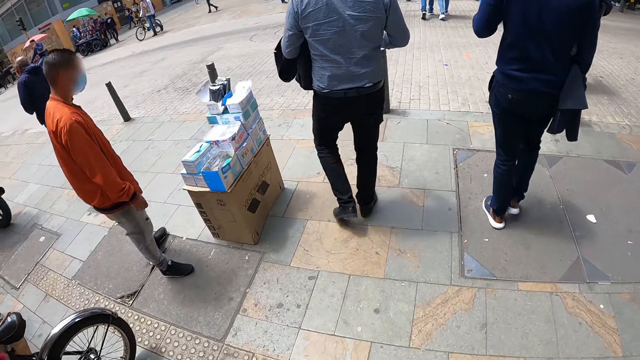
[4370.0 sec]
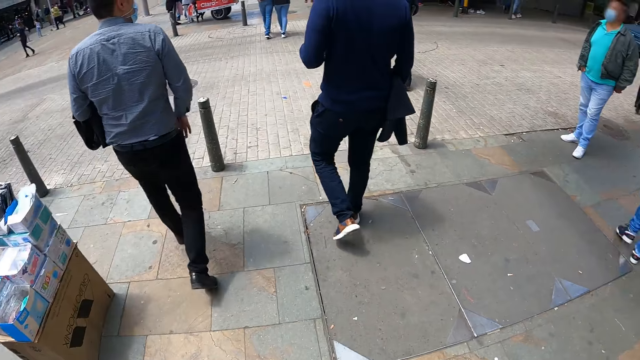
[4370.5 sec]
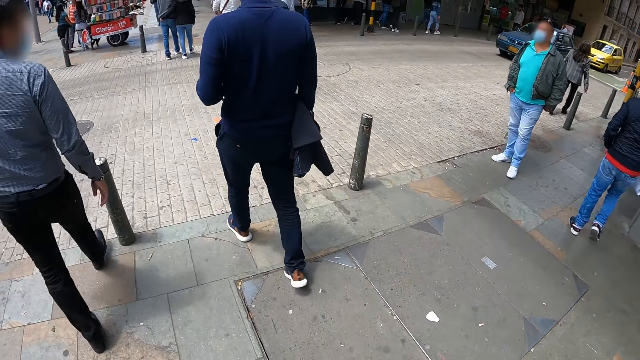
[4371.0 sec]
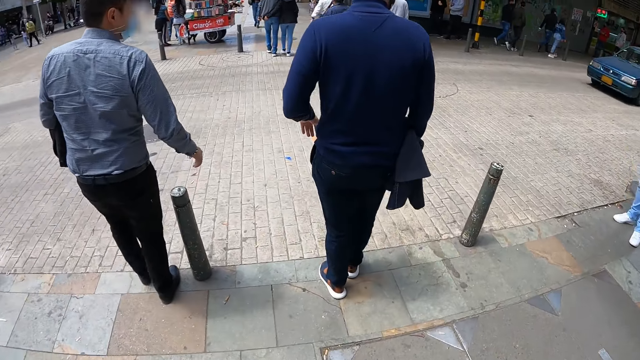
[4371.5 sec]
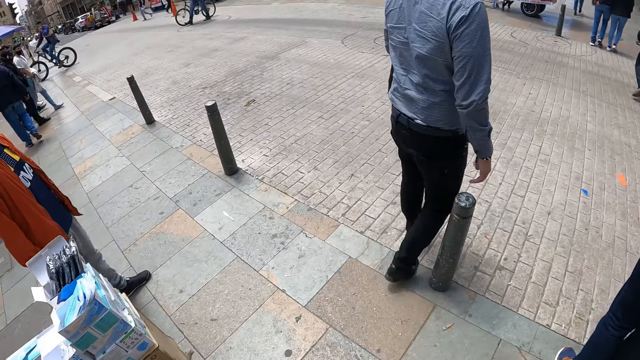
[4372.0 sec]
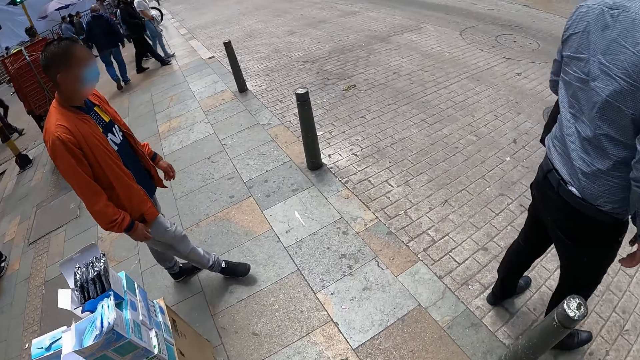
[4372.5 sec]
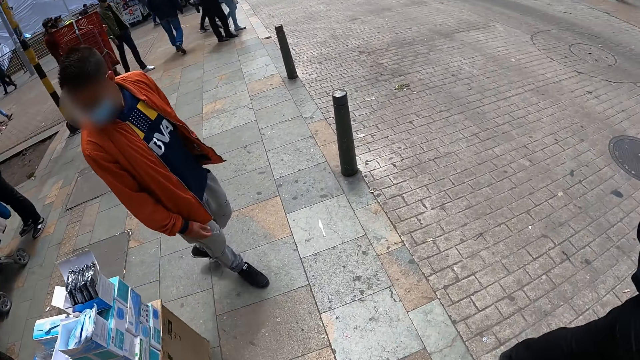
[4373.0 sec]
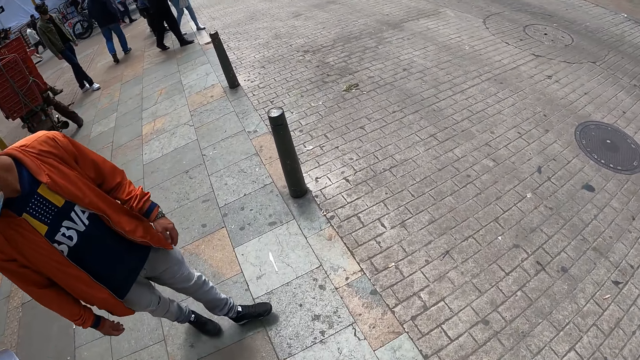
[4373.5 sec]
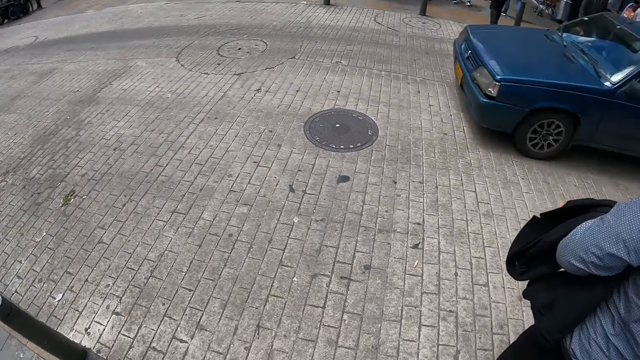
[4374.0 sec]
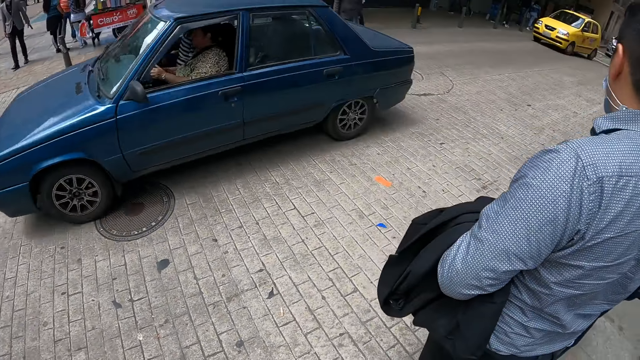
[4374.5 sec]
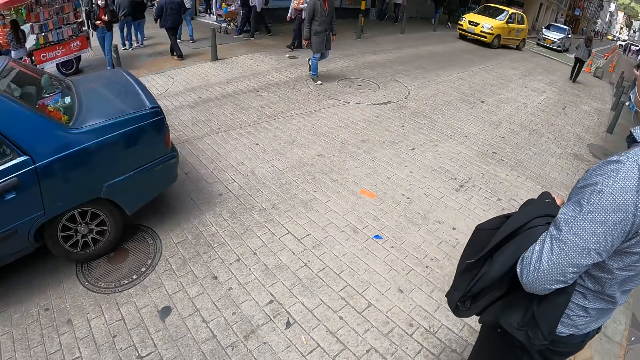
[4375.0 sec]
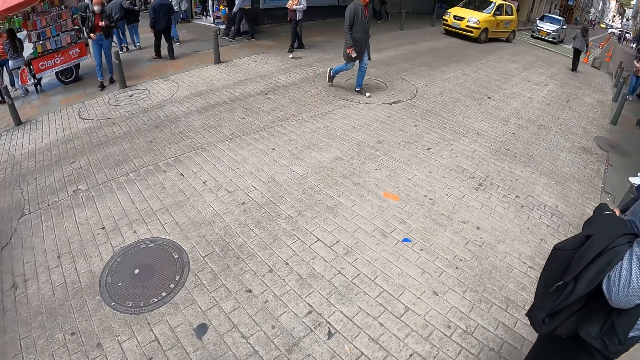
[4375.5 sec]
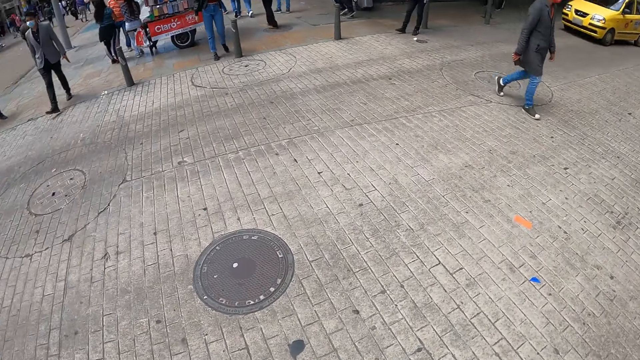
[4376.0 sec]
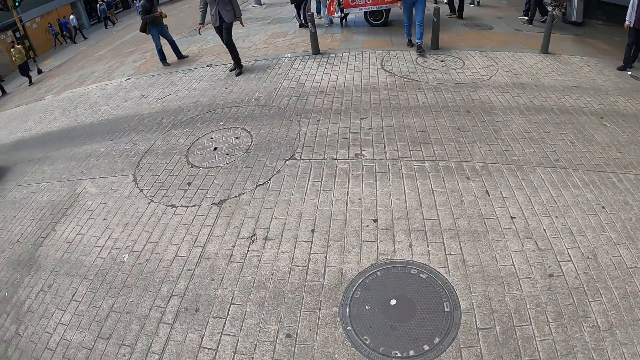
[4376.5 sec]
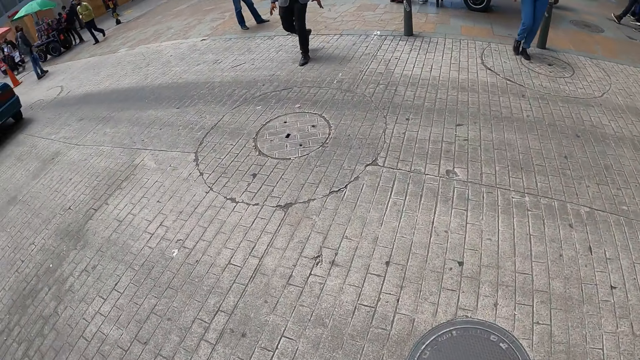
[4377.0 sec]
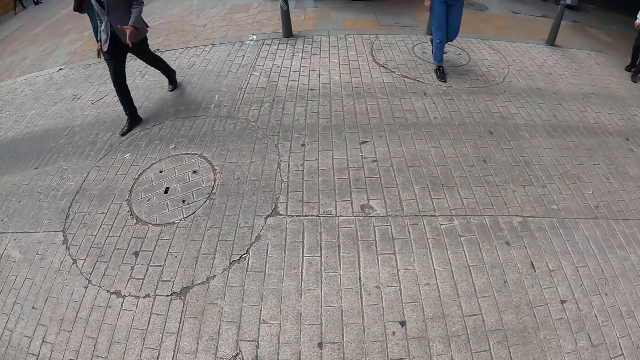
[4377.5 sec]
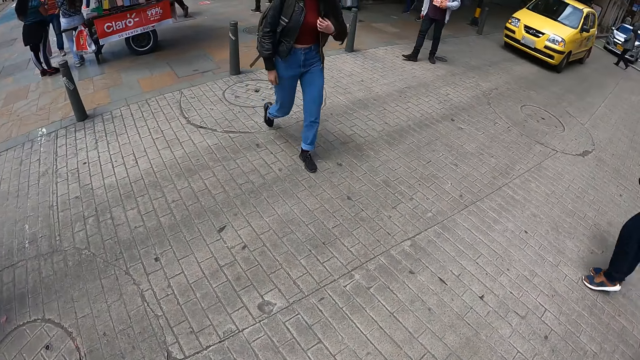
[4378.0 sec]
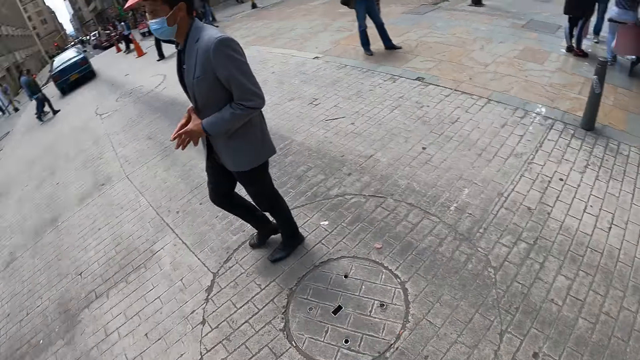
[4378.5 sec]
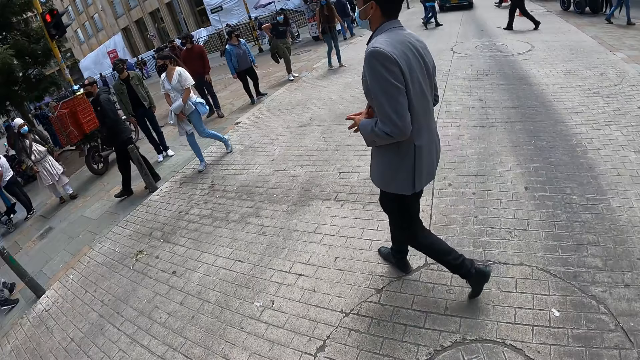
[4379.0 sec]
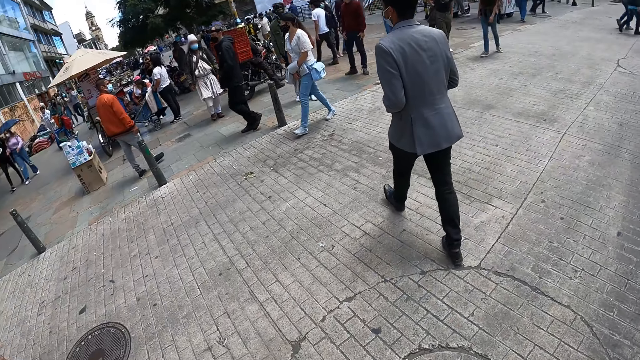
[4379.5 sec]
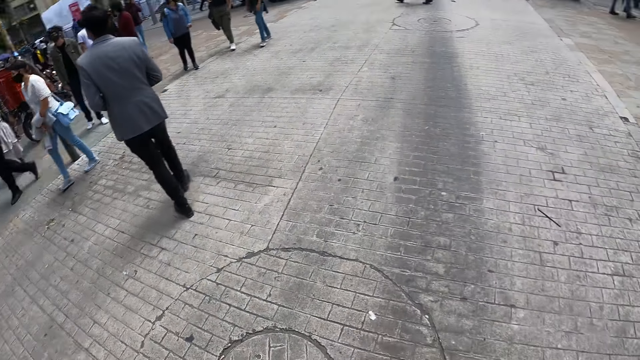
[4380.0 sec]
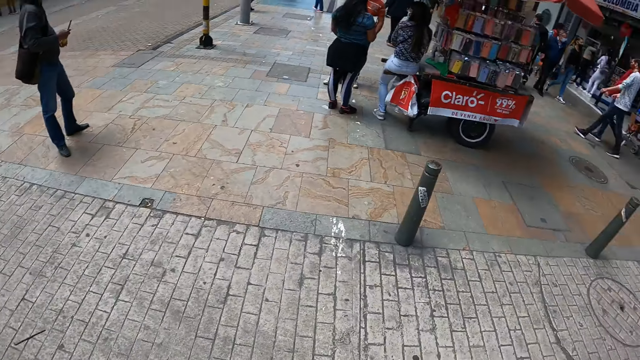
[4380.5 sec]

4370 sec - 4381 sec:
The camera wearer looks at a passing-by car. They stop walking. They cross a road. They look around.

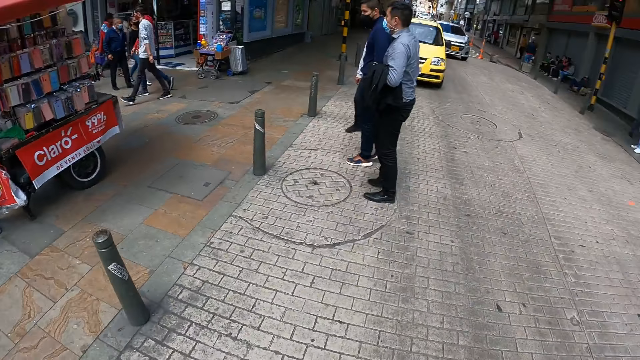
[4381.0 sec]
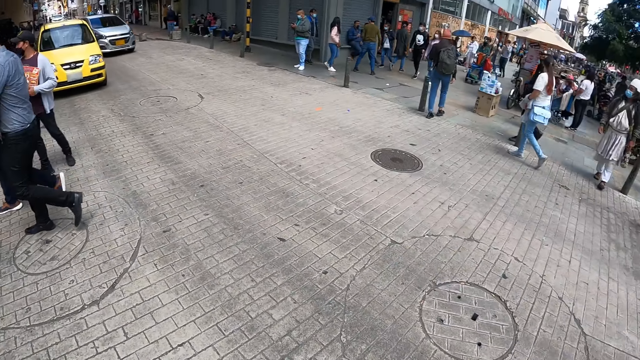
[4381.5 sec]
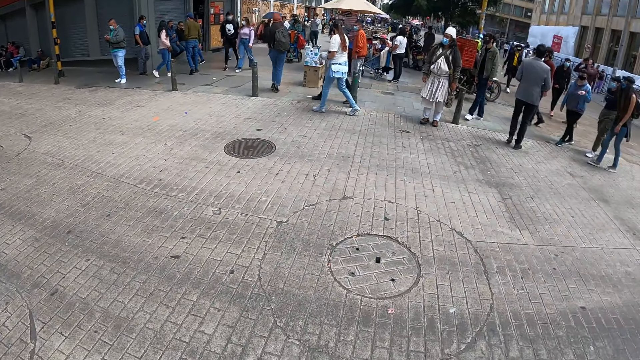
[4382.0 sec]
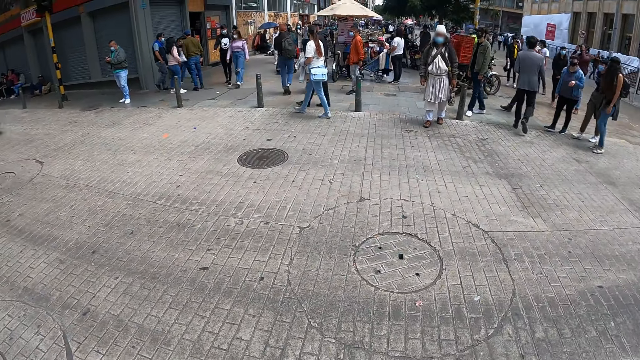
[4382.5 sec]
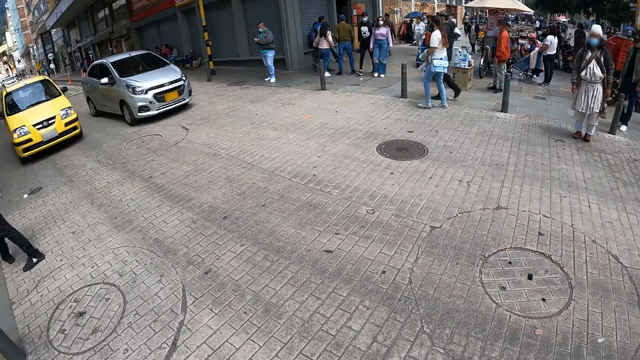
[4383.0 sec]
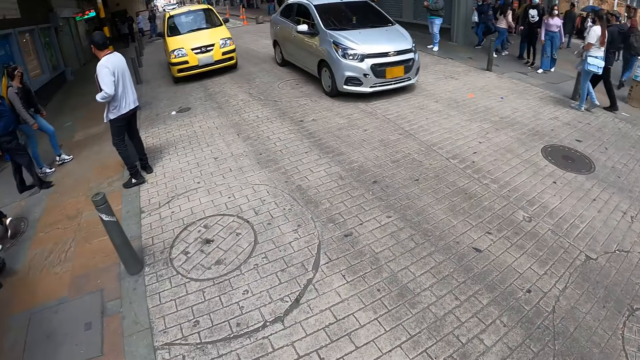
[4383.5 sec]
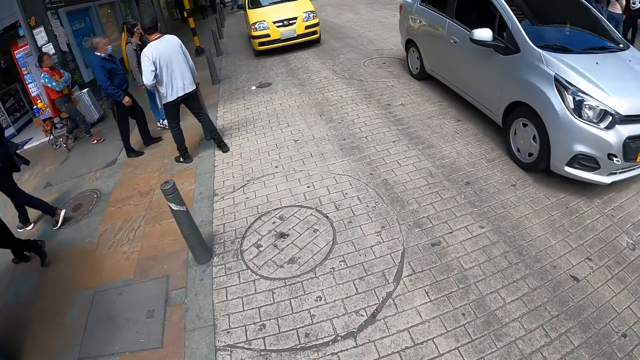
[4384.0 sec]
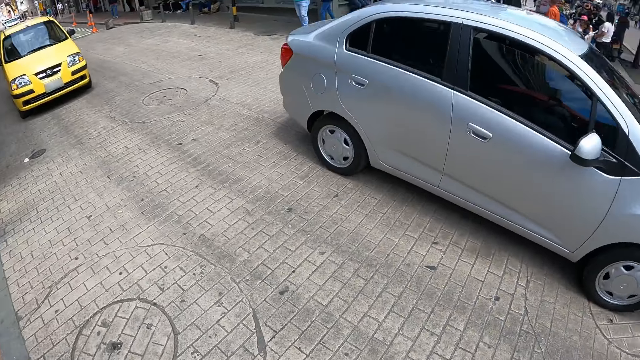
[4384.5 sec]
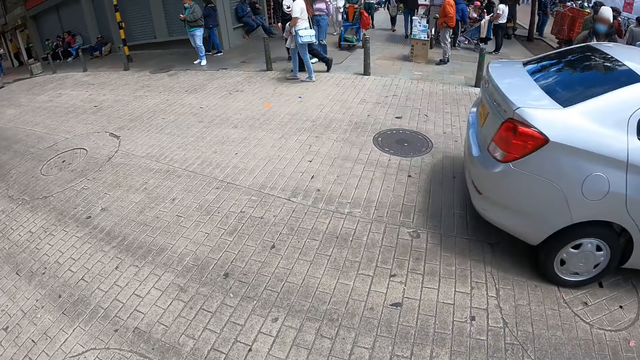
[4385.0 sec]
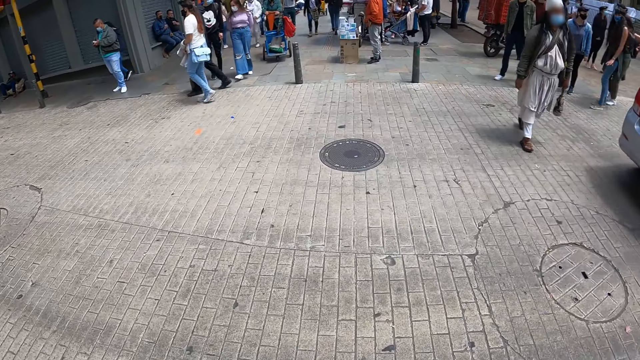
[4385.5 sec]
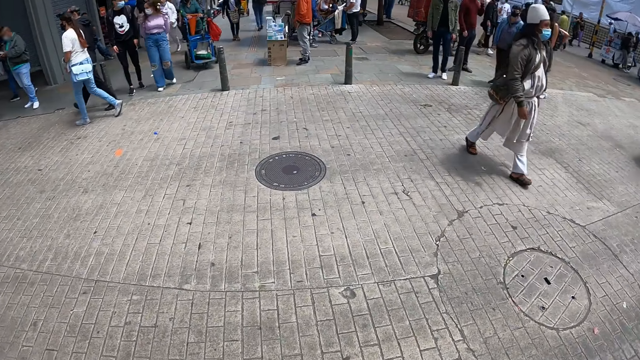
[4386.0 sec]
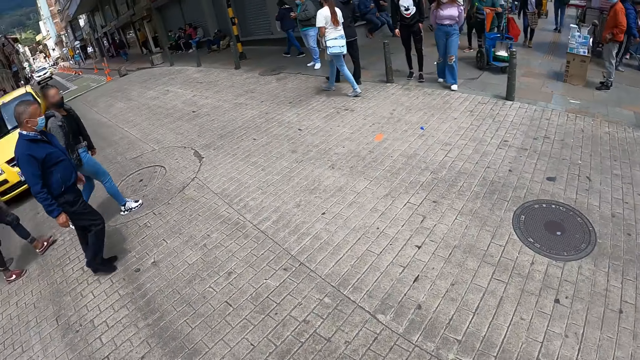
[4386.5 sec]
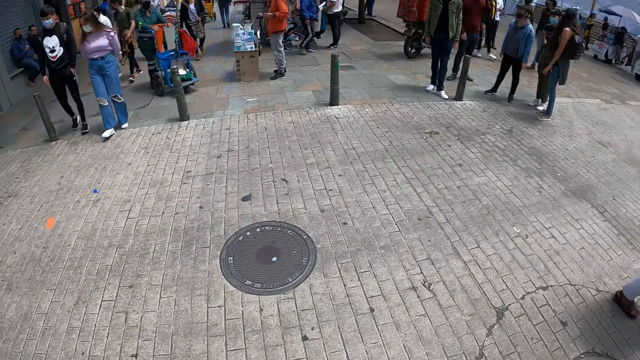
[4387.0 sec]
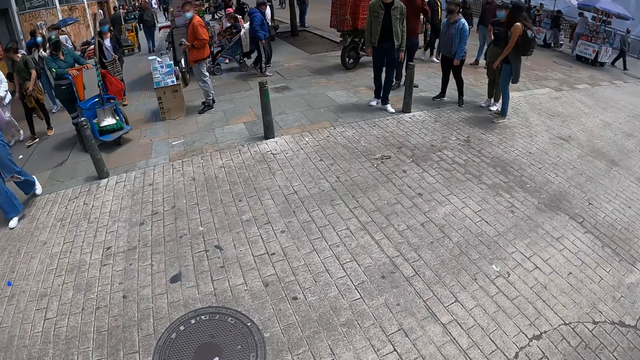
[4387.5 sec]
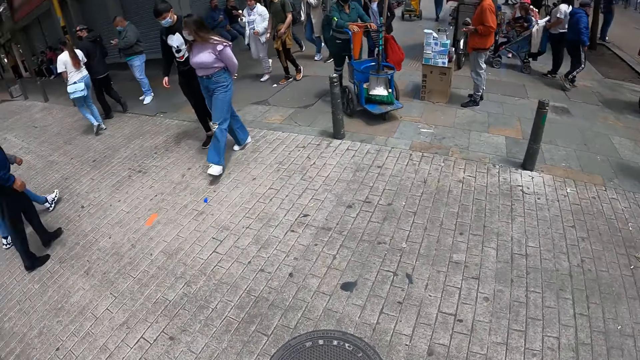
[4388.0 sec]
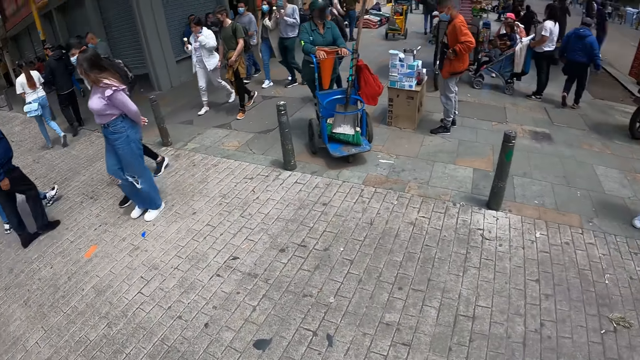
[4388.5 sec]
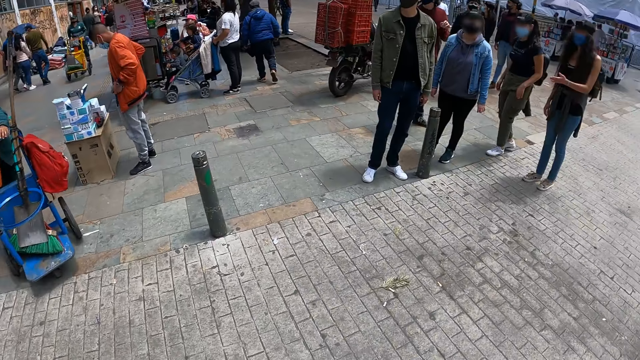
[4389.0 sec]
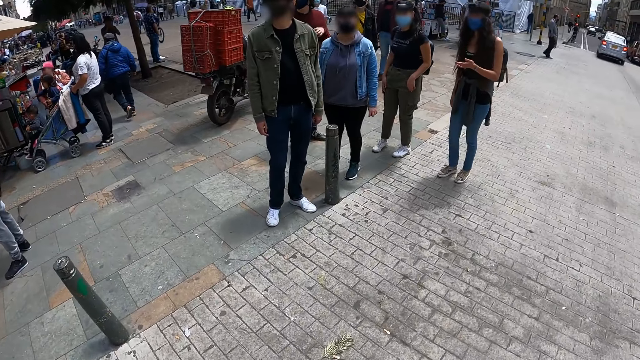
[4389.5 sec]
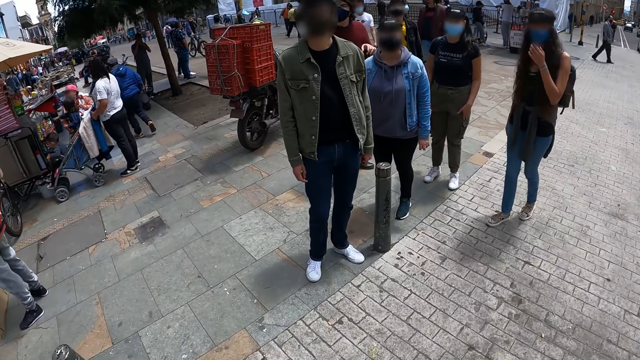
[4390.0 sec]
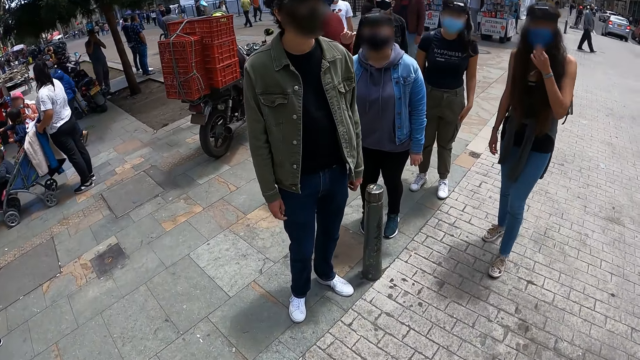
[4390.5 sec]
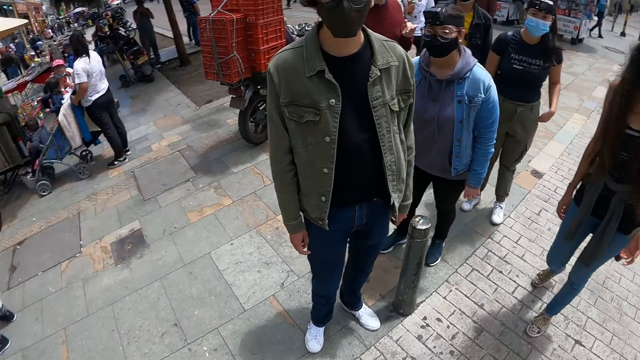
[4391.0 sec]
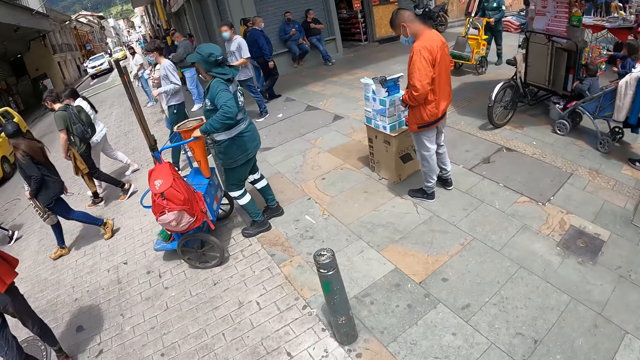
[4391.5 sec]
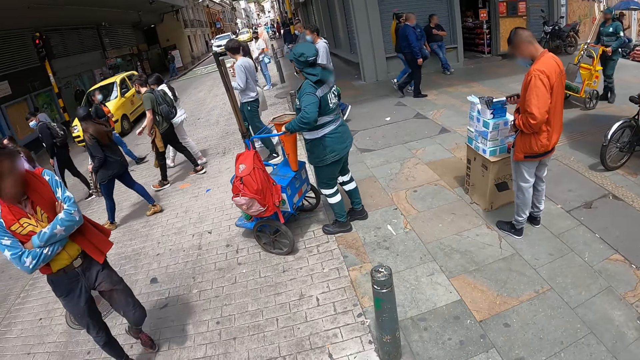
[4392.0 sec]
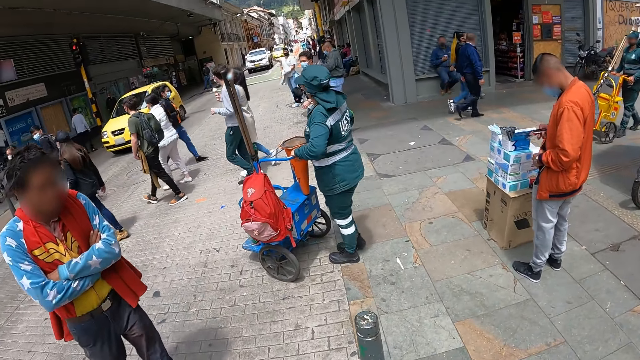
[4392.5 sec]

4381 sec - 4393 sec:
The camera wearer turns back. They look at a passing-by car. They cross a road. They look around. They turn left.
